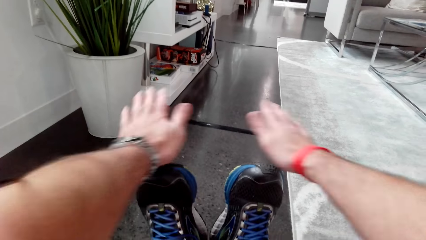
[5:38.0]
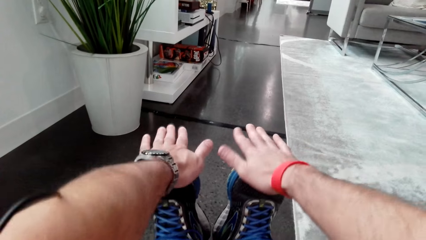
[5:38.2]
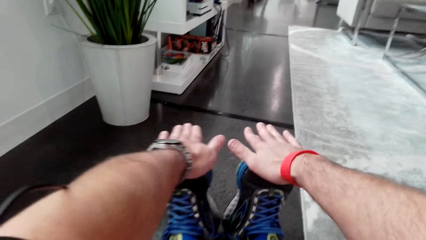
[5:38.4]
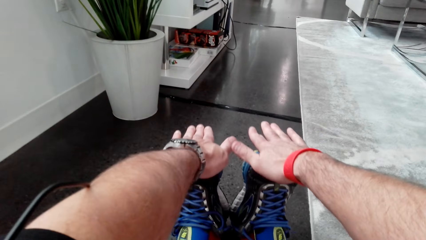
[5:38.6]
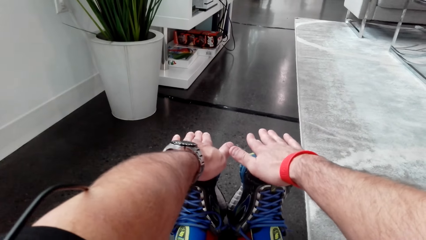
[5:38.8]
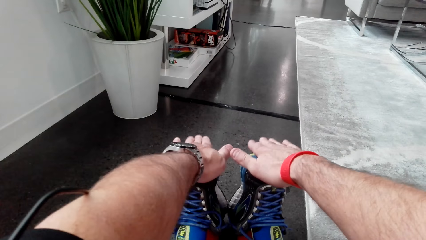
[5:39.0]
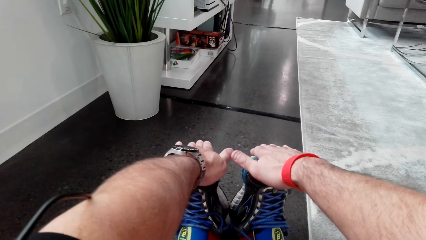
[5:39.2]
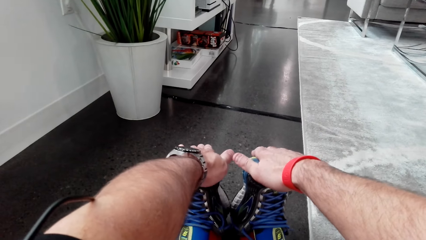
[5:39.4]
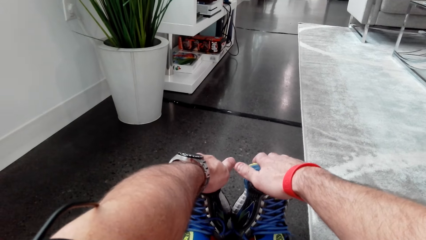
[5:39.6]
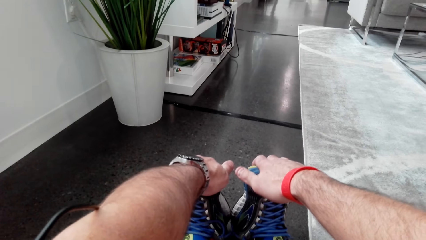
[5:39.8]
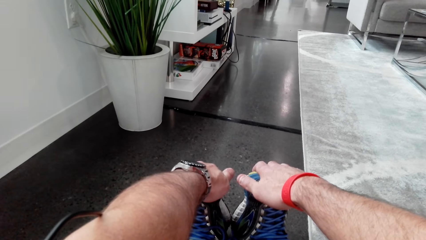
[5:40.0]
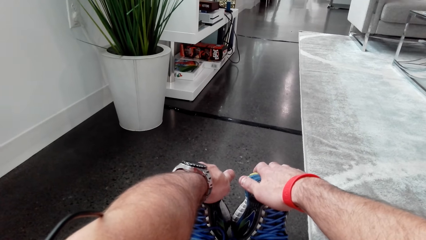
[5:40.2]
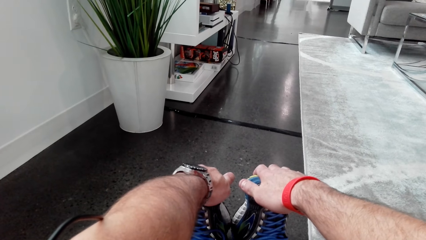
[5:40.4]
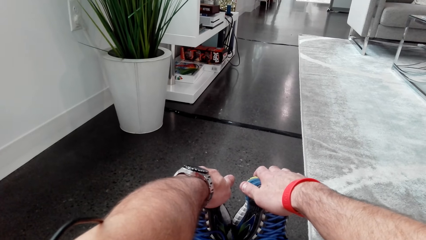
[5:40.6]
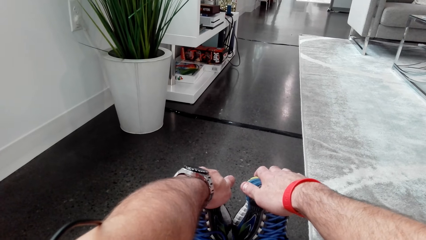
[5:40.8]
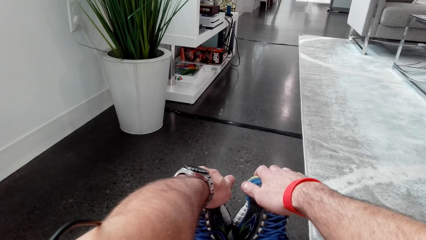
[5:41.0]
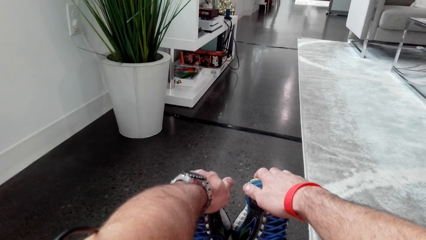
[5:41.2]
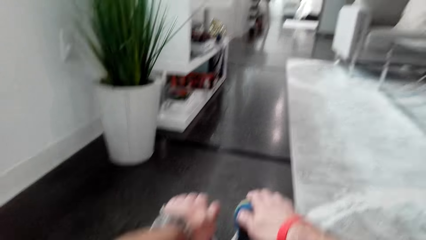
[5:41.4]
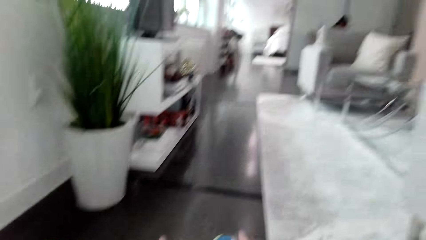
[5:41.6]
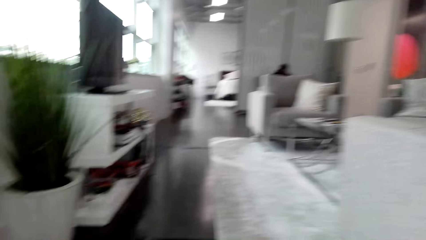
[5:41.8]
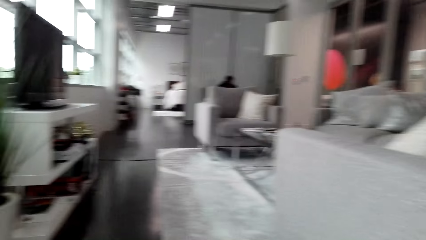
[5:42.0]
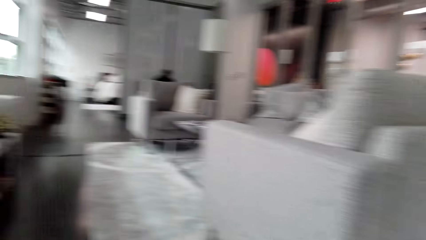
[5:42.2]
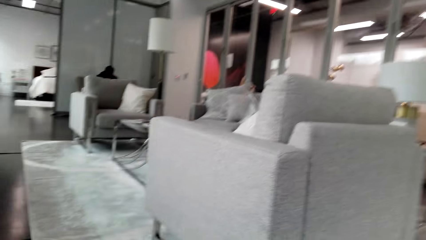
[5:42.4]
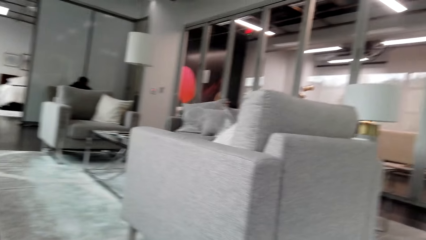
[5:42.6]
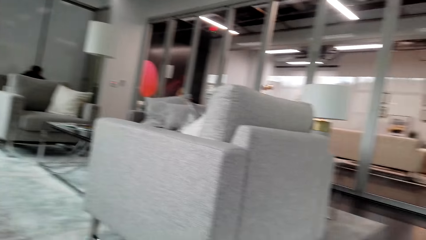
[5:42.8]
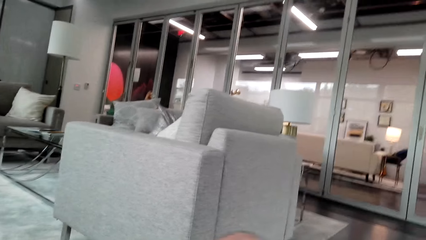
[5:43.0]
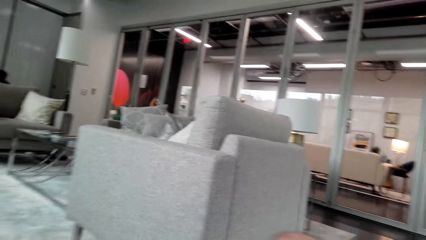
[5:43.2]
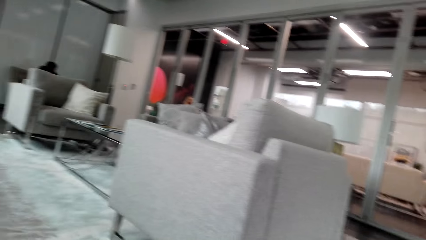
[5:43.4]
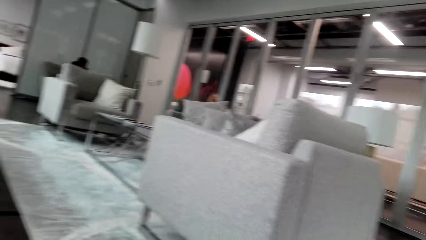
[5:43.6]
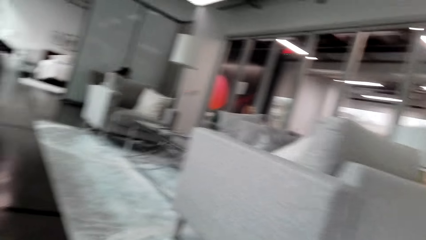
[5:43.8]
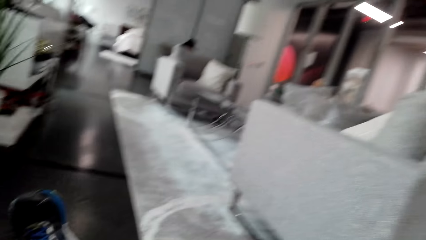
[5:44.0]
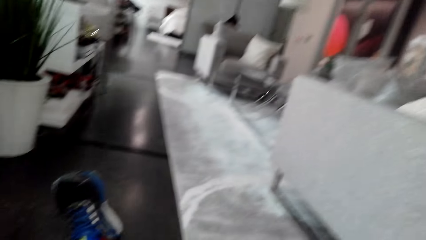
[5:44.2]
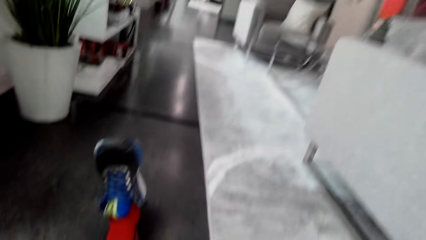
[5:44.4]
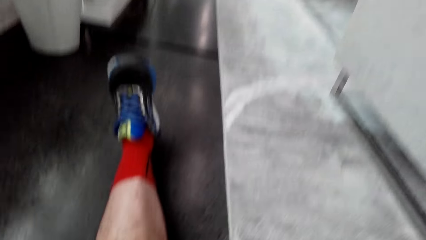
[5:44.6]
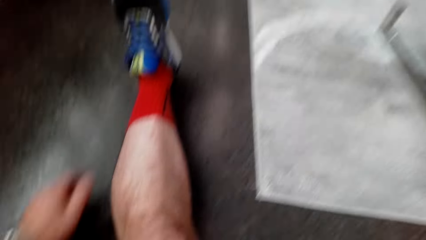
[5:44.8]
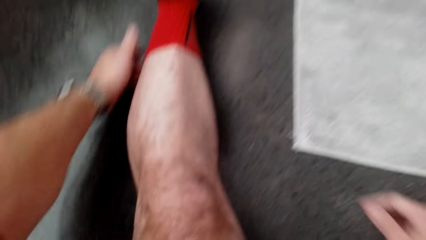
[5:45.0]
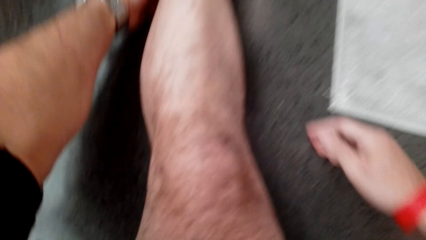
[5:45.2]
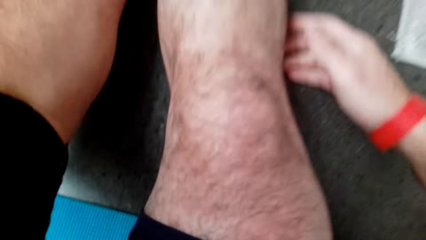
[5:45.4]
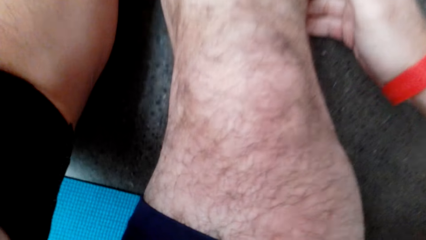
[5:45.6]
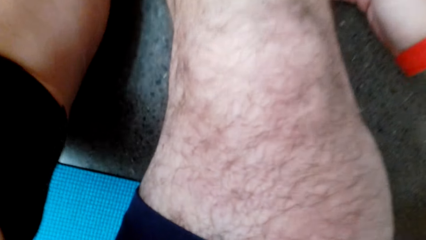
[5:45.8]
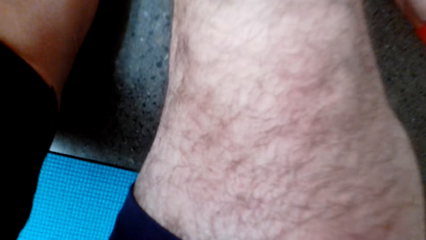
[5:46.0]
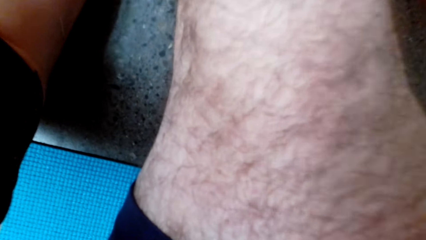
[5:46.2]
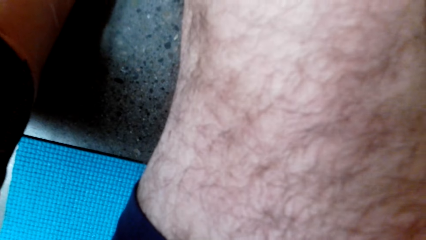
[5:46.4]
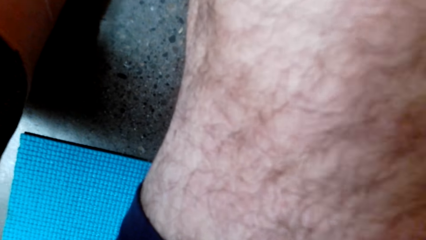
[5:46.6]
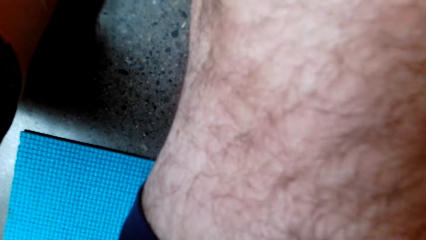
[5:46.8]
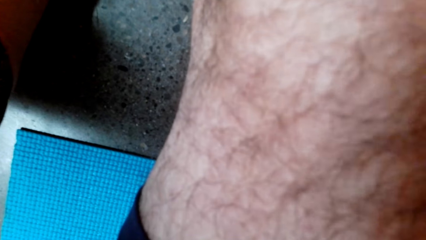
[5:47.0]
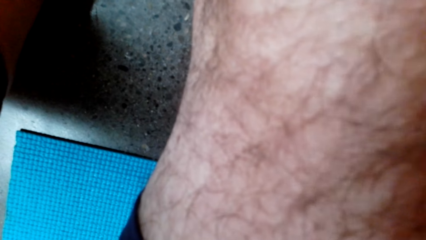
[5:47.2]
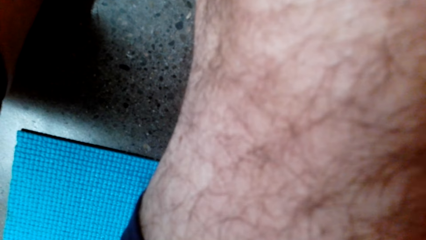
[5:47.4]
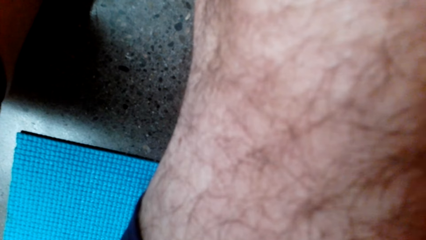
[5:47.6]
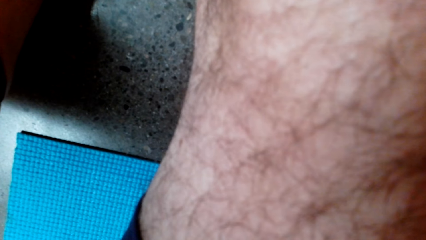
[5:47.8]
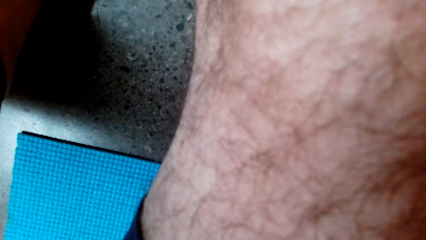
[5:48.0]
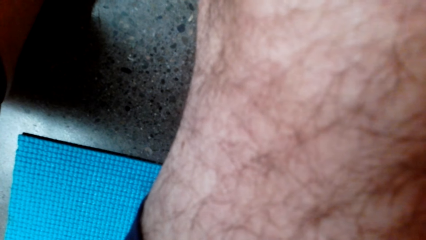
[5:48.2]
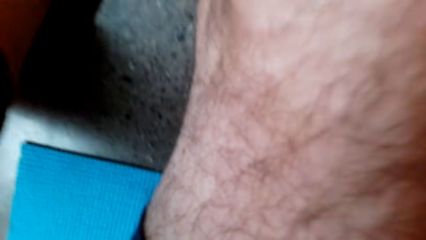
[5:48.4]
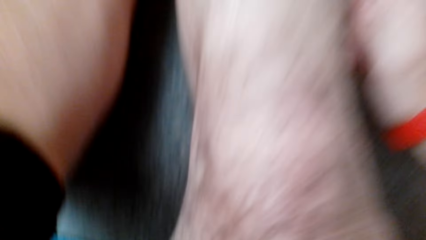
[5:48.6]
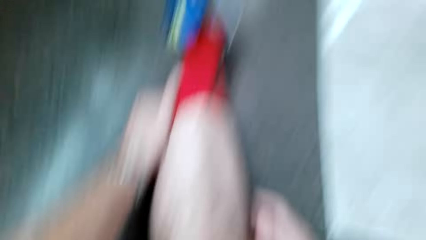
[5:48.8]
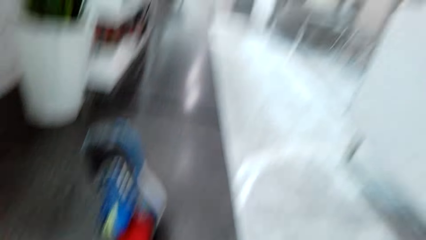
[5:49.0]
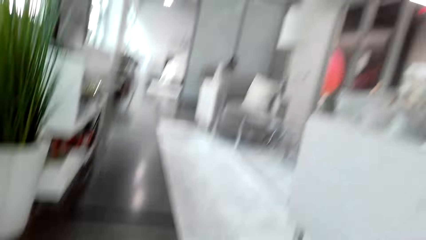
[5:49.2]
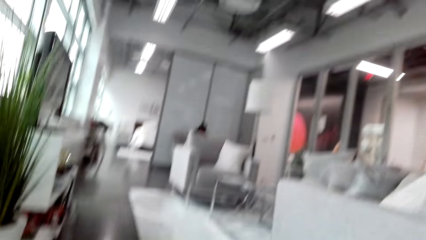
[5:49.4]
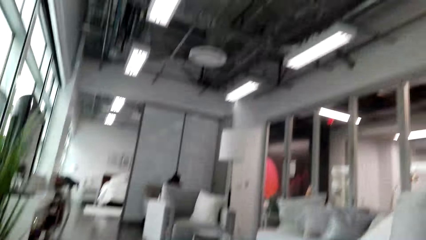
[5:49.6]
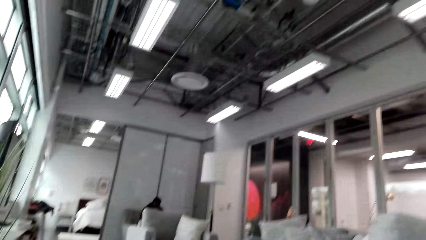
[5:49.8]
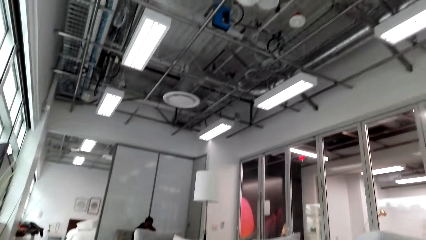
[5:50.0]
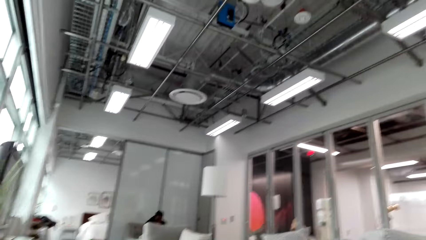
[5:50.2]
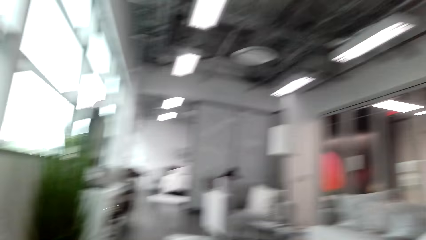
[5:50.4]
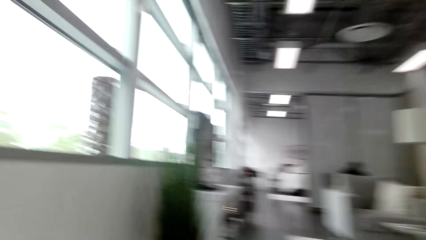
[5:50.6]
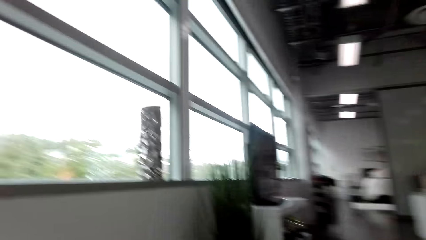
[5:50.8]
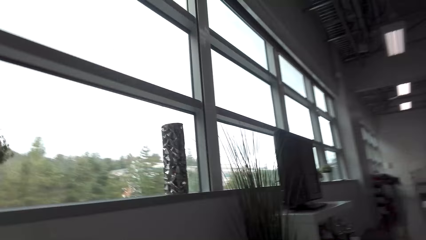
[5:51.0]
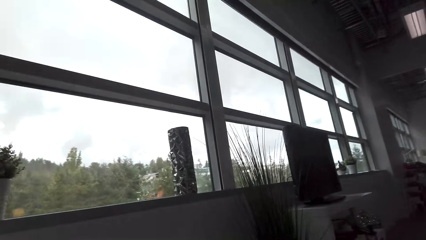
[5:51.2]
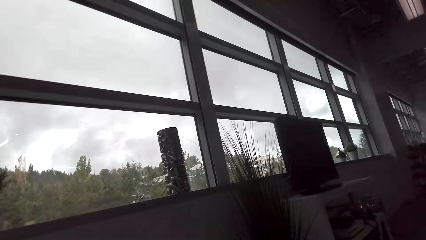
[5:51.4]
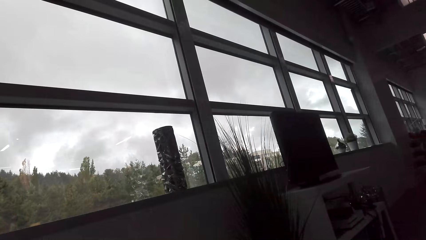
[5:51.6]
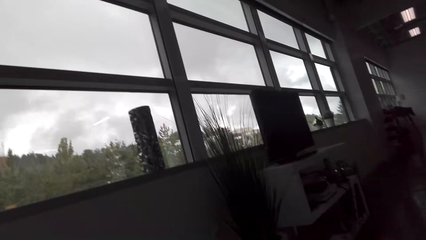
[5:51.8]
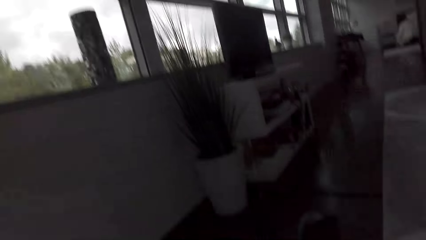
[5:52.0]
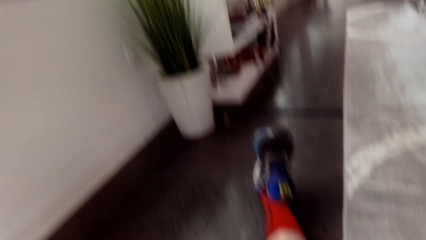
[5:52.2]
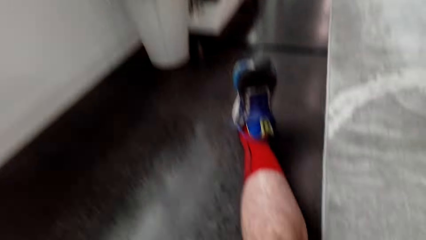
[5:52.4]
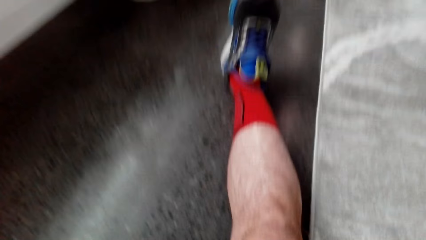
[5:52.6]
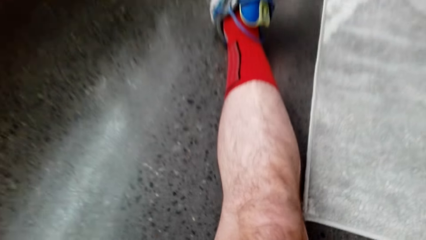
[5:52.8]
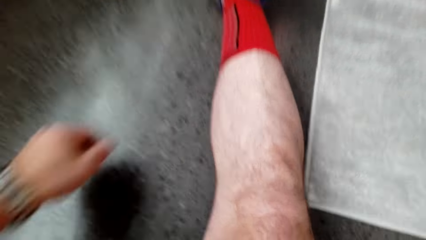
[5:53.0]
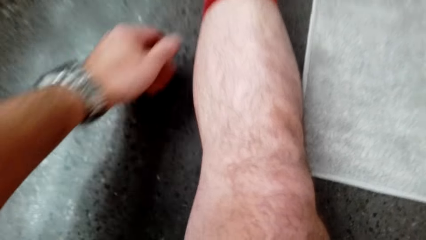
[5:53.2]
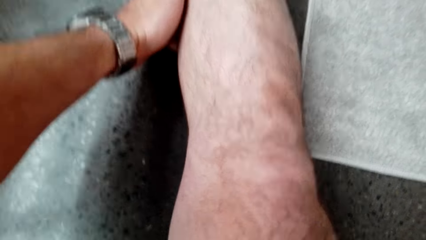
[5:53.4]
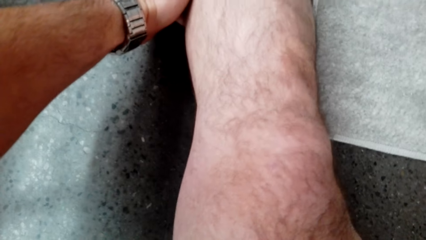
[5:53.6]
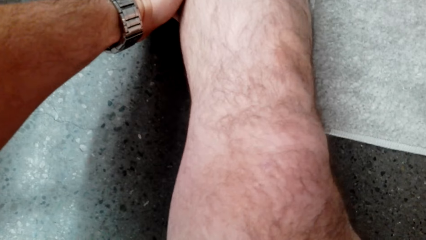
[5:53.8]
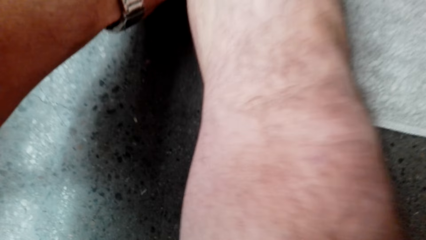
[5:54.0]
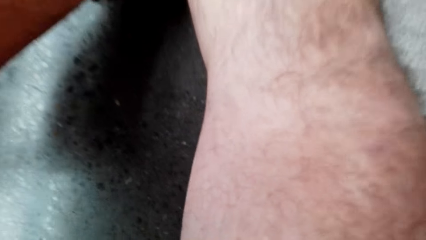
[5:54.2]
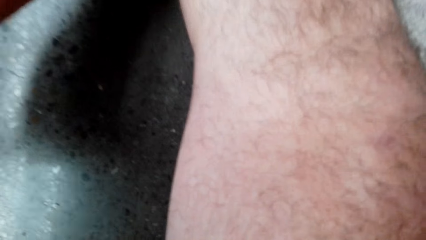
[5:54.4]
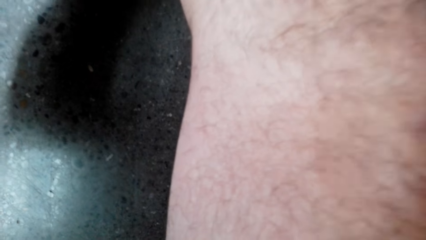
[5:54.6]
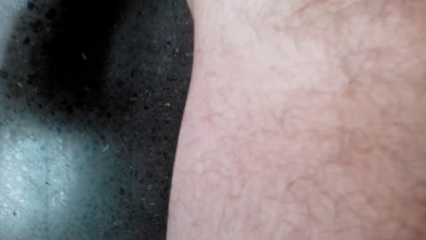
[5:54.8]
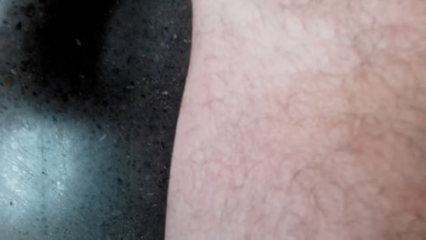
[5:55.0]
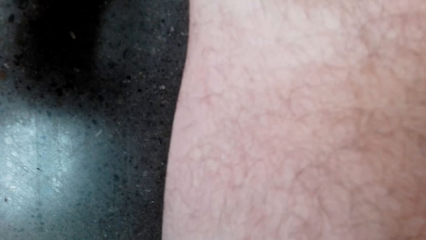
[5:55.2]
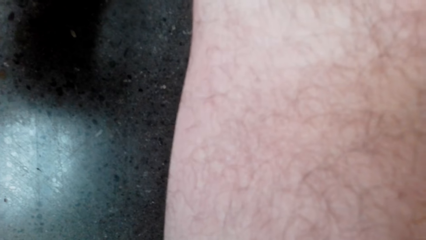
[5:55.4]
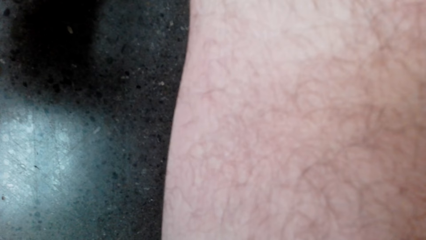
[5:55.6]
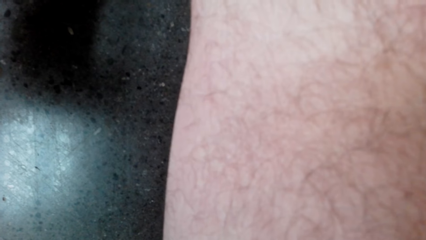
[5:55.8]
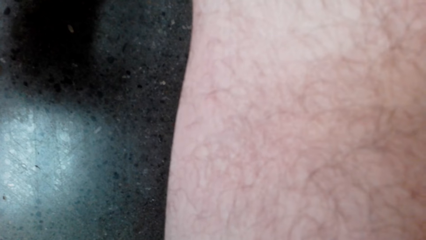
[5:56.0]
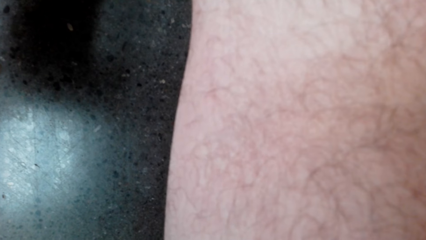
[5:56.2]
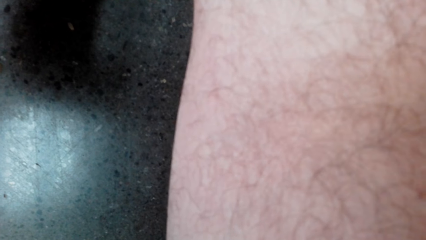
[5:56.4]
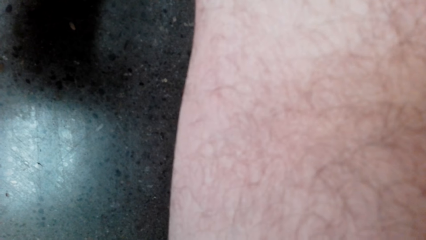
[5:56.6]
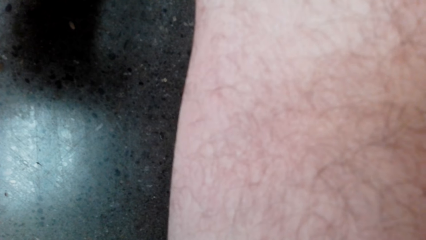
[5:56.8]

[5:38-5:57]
The camera wearer stretches his hands to his feet. He looks around. He looks up. He looks around. He looks down.
